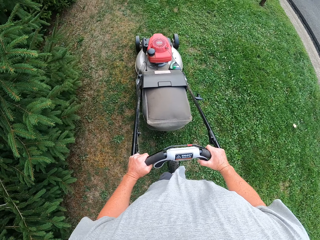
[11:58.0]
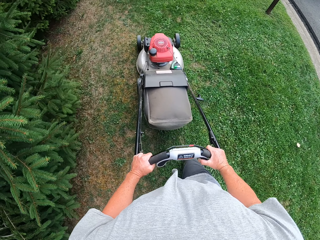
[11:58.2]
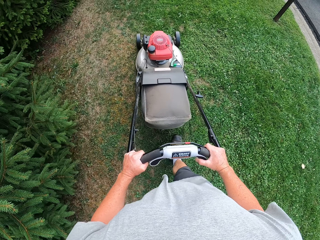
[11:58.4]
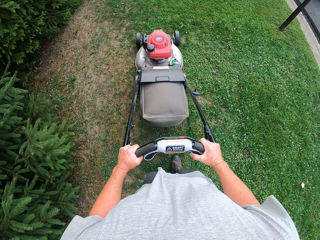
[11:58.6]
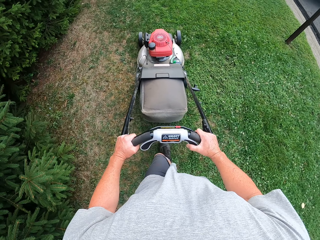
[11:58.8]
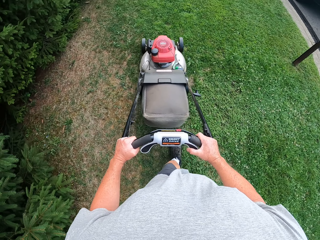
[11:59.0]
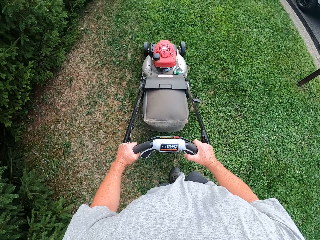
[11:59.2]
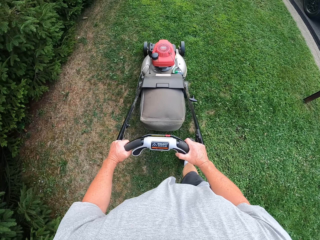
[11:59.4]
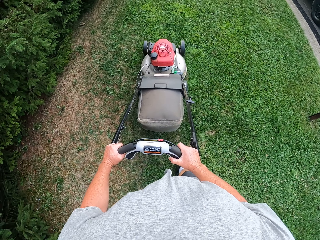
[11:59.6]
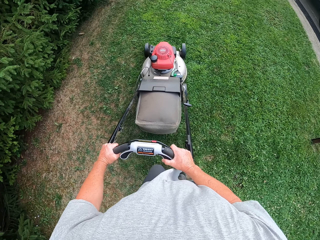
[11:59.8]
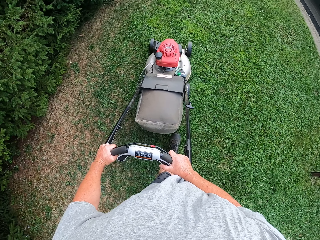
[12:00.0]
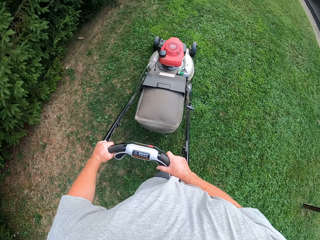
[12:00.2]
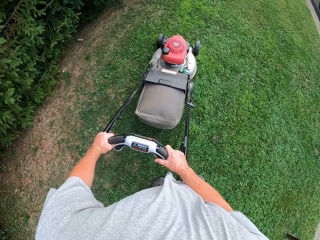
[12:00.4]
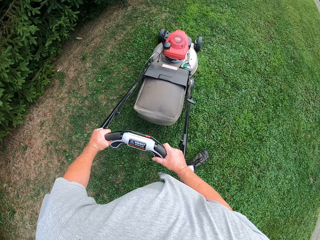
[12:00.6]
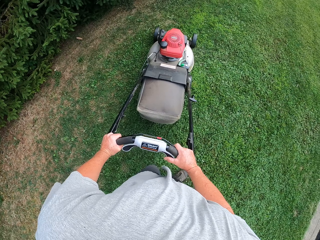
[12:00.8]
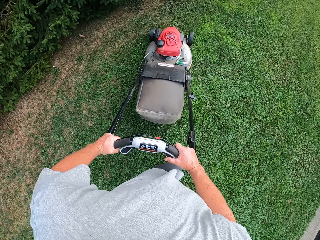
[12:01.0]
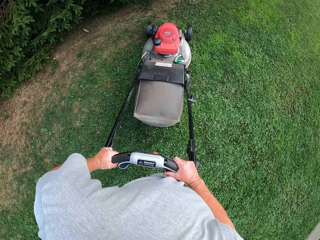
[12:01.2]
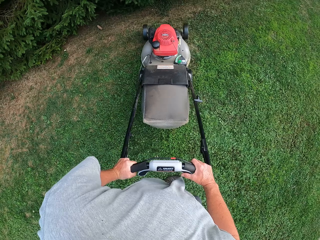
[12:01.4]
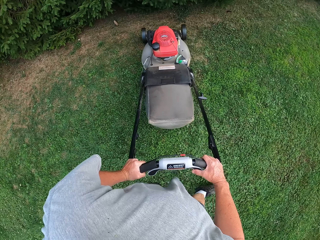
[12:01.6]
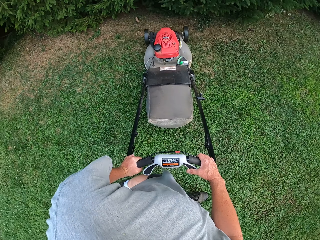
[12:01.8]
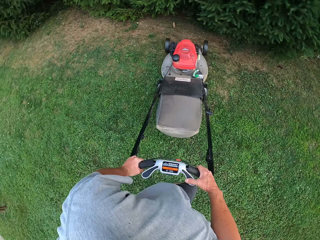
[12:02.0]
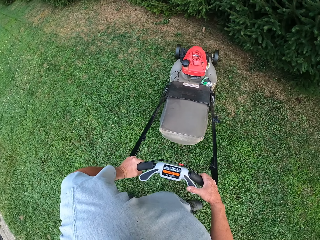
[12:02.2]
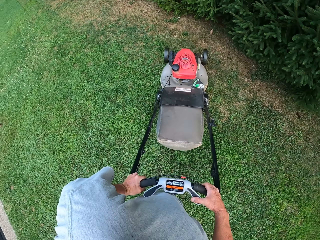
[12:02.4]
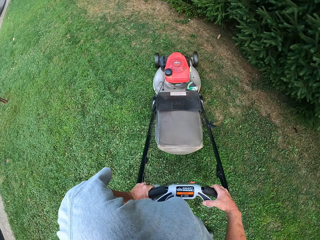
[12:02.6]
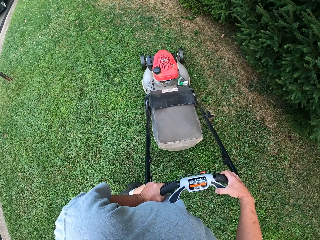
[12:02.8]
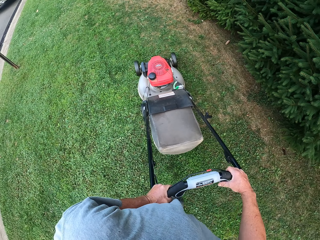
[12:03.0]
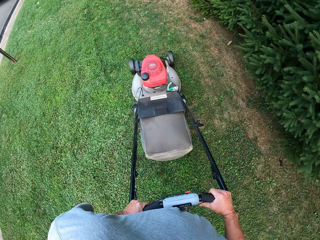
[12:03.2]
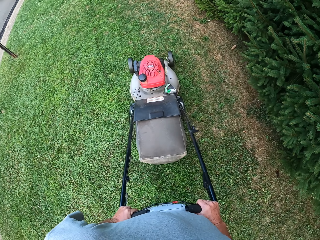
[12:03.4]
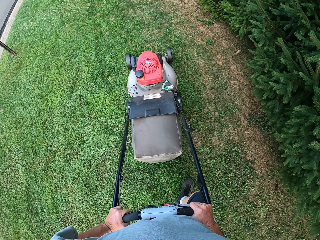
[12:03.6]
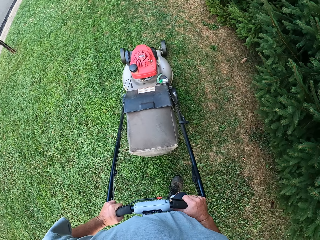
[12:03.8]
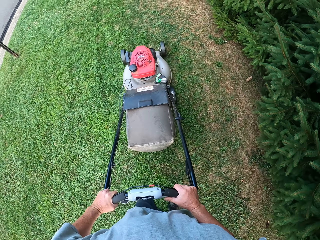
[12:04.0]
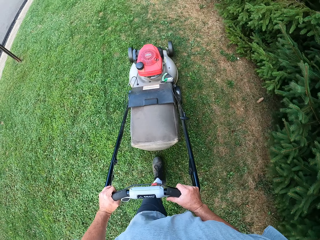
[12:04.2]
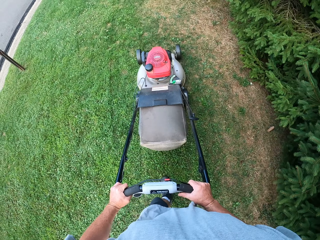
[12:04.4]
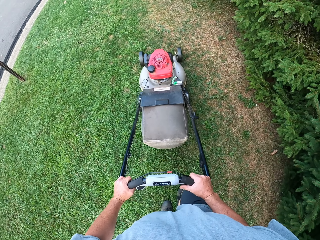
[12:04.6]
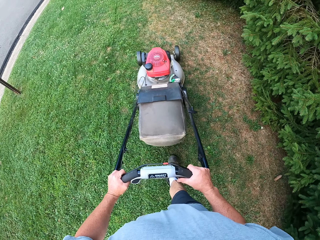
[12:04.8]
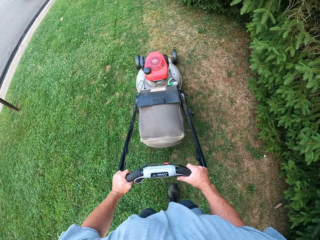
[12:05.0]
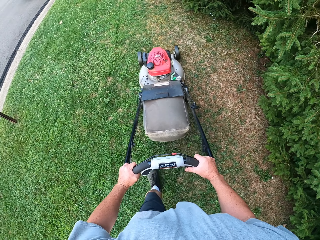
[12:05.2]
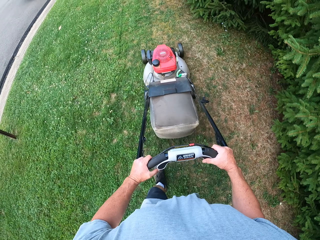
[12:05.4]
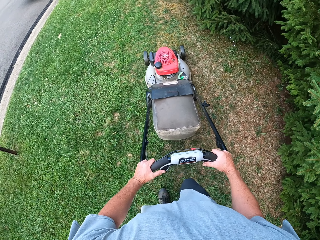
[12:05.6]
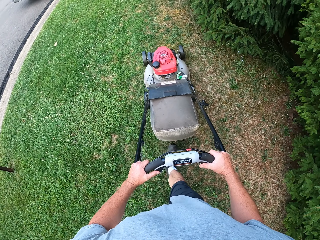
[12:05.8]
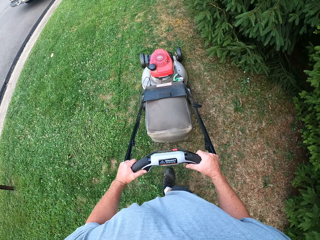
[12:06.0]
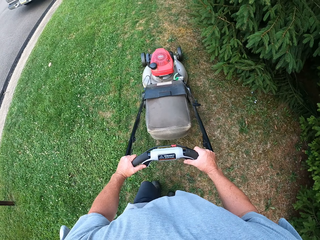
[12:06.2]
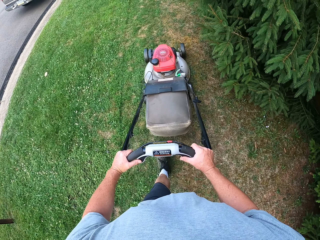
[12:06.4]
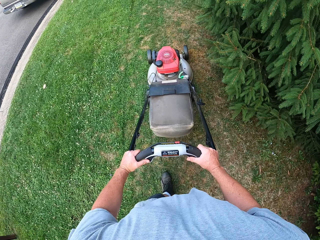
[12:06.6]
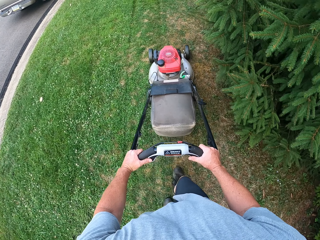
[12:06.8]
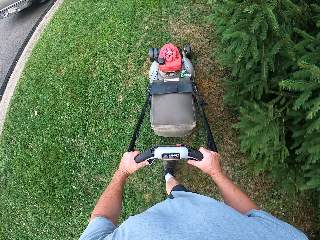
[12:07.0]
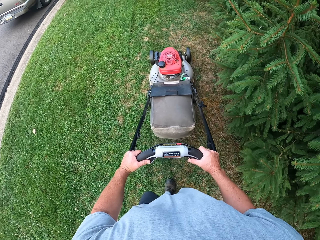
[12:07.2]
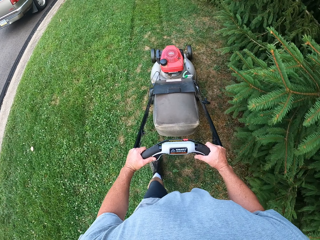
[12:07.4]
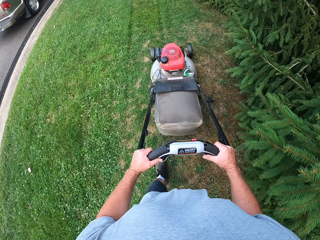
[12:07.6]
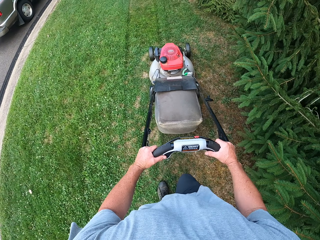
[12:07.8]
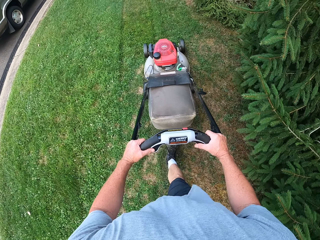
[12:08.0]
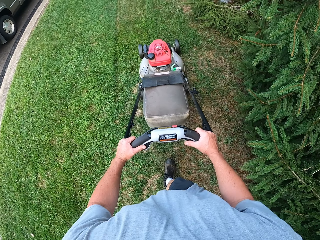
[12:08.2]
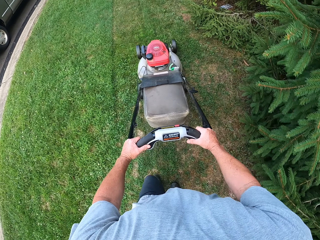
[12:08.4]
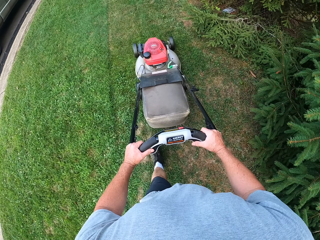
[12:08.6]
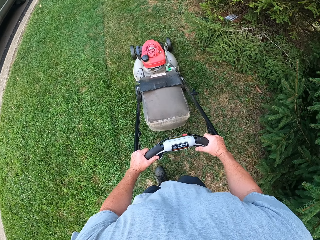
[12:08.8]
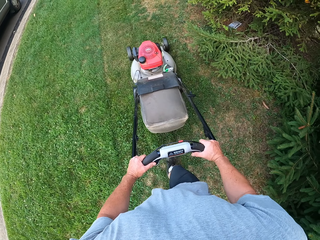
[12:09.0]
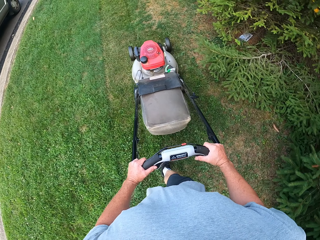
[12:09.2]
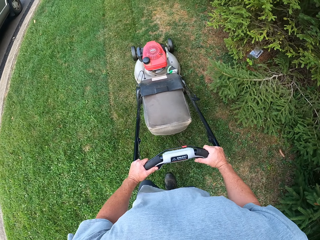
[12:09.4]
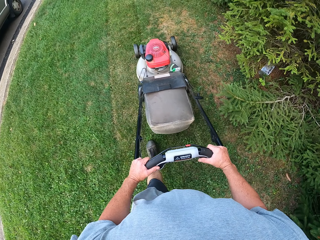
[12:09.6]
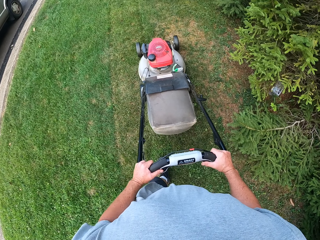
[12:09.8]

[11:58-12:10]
The camera wearer turns around. They mow the lawn with a lawn mower.

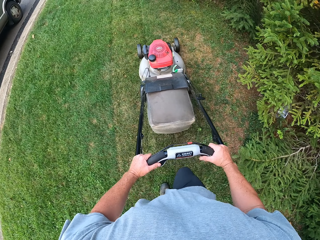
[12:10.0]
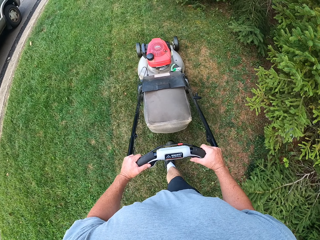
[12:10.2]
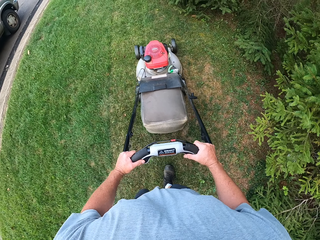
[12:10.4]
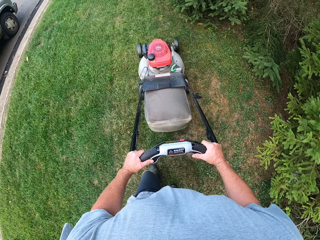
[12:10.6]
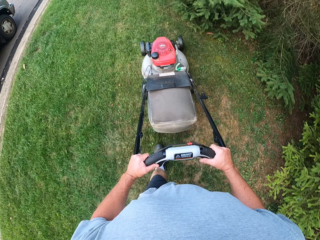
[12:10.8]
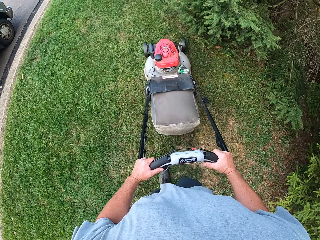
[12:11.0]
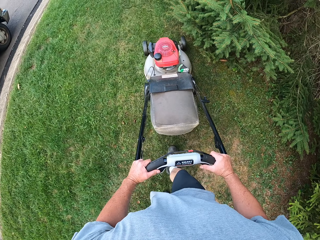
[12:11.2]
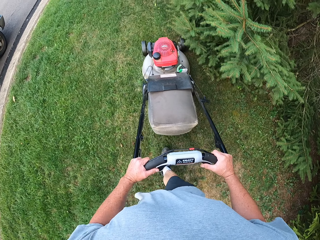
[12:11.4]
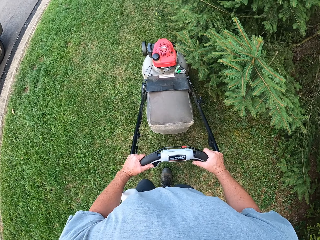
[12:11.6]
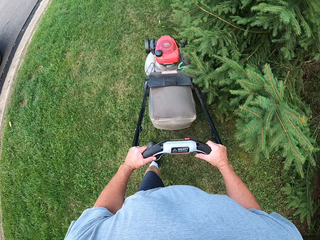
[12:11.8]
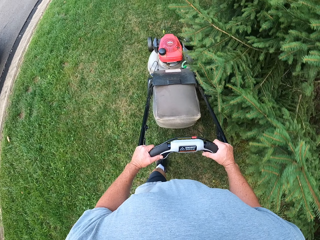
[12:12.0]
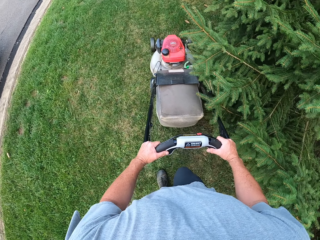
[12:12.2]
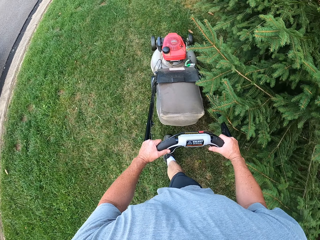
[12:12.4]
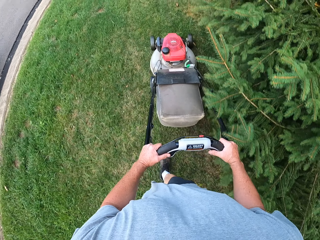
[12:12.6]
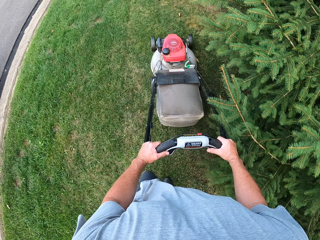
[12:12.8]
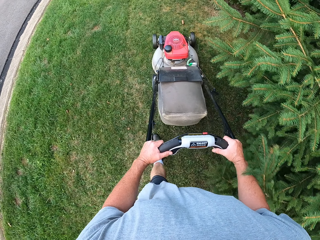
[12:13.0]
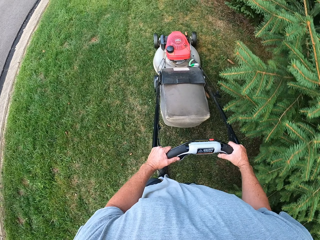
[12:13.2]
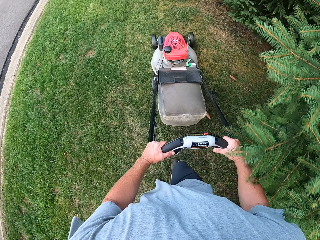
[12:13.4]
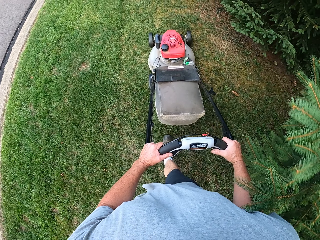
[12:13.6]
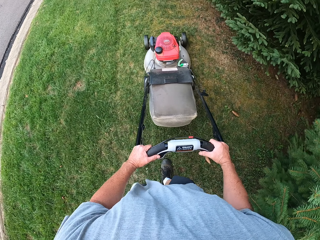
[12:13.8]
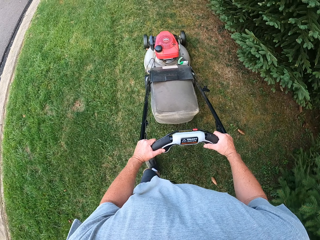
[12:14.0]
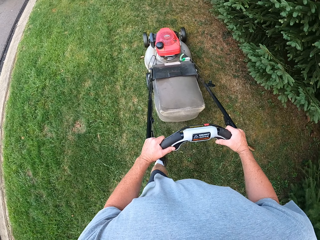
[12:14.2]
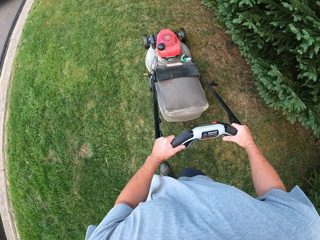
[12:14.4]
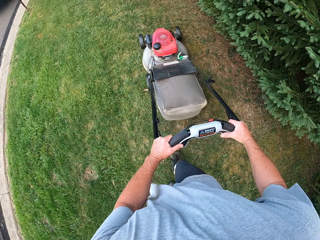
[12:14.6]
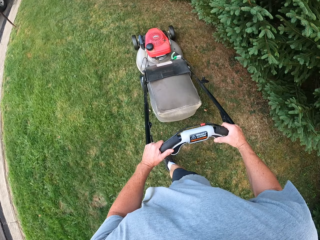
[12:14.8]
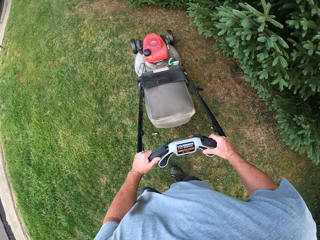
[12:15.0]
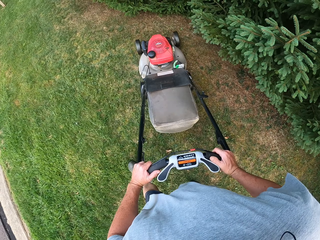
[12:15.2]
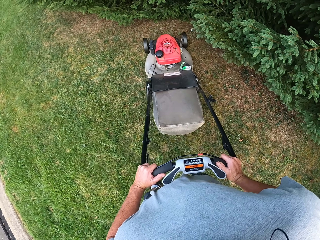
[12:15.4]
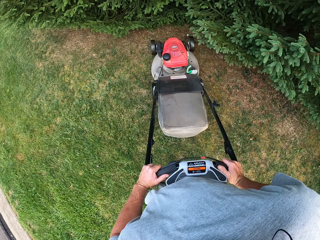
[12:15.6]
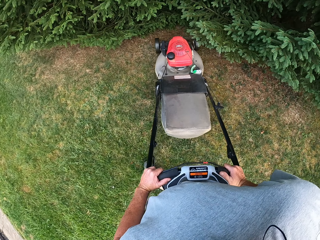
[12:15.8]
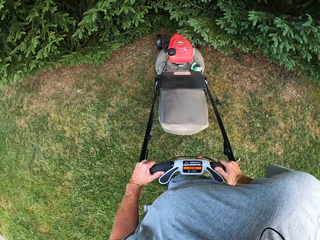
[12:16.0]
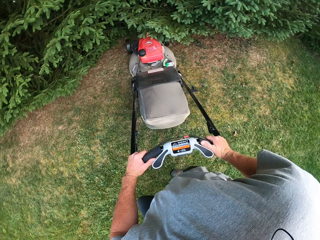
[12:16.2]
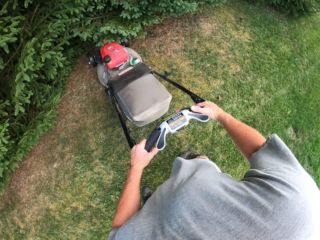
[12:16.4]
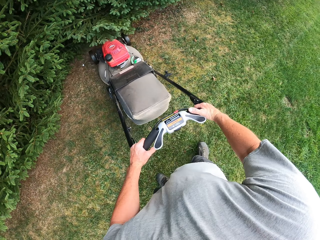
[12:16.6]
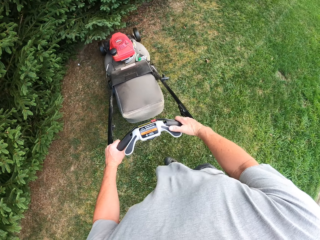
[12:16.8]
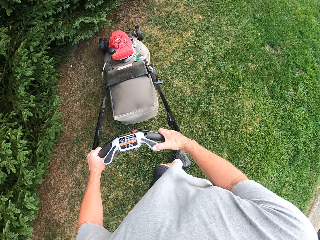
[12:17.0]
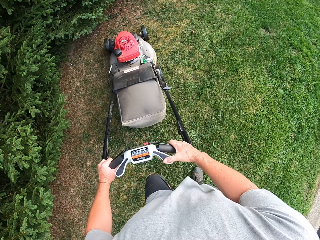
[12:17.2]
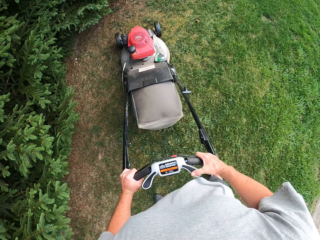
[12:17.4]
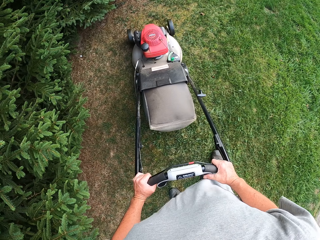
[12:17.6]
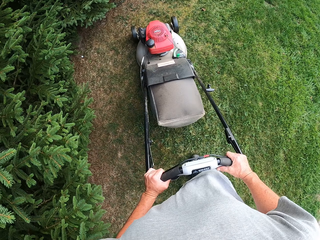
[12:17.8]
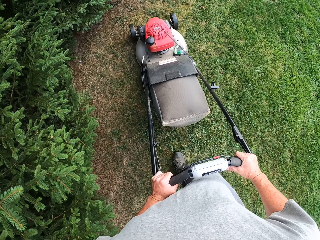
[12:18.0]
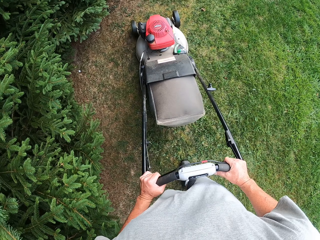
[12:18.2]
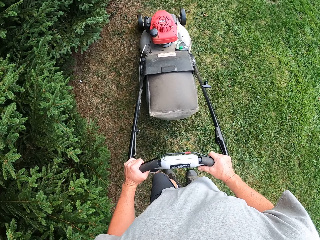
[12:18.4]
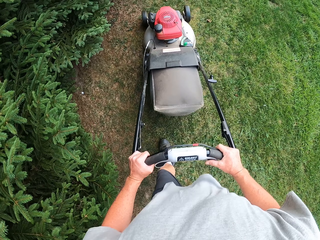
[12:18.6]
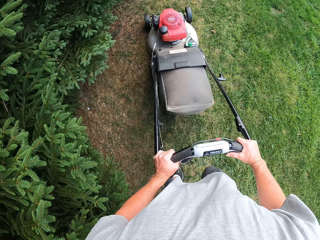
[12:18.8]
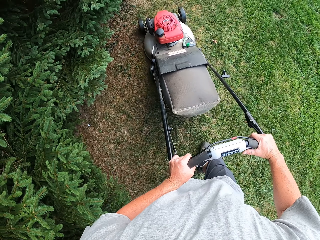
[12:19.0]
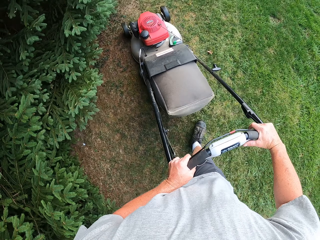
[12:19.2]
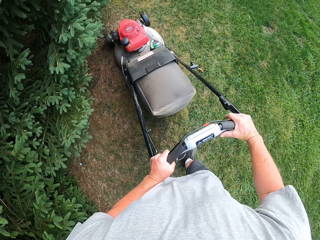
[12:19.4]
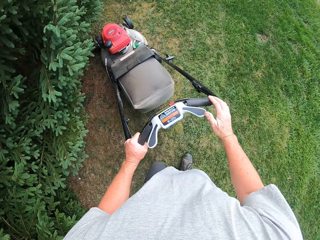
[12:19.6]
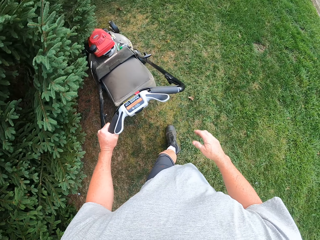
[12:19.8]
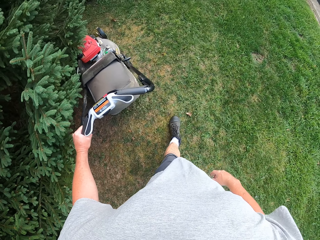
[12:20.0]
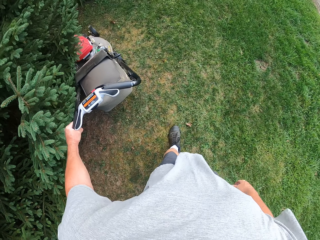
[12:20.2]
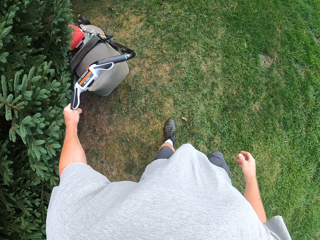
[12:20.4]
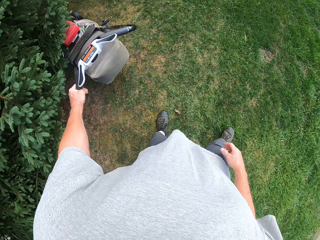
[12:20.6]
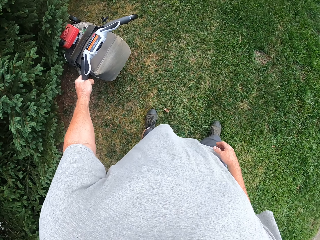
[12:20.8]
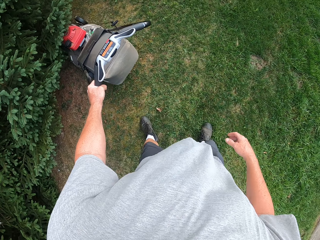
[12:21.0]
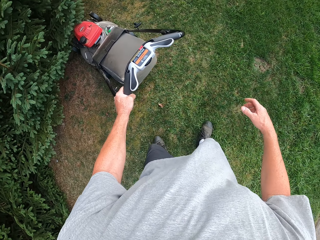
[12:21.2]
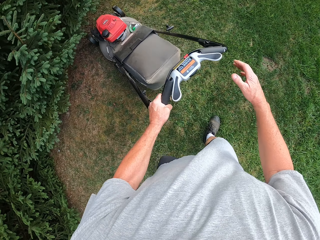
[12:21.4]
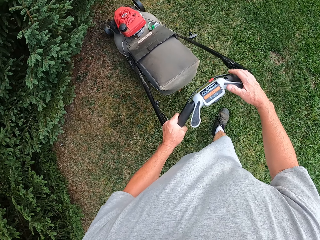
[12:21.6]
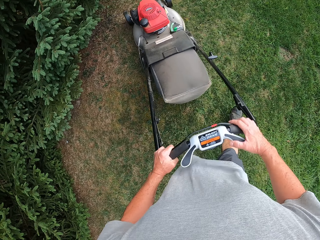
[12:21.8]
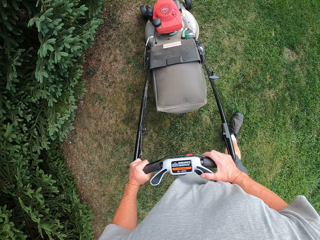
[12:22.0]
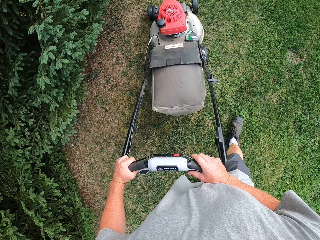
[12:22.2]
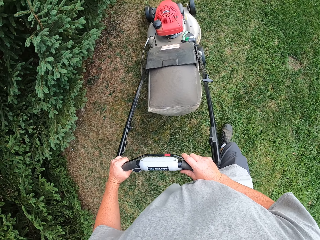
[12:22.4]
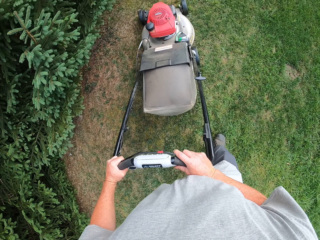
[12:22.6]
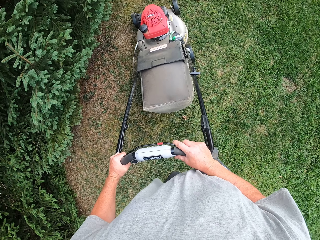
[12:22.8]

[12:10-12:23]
The camera wearer turns around. They mow the lawn with a lawn mower. They move the lawn mower backwards. They mow the lawn with the lawn mower.
